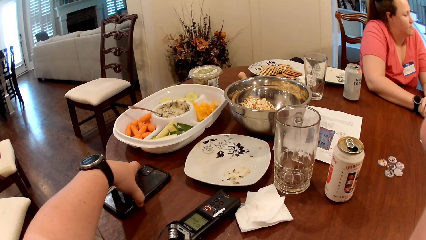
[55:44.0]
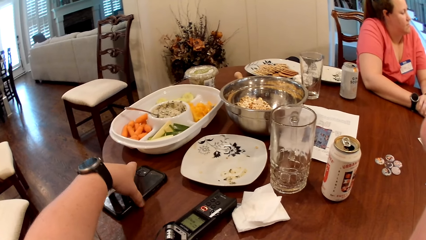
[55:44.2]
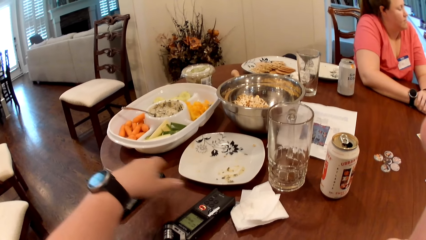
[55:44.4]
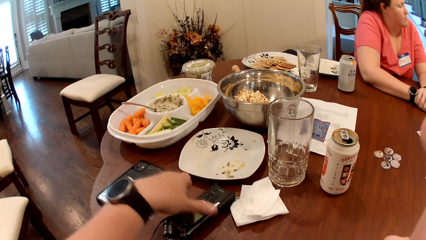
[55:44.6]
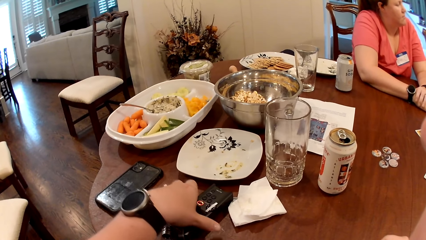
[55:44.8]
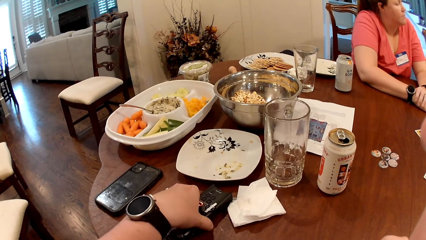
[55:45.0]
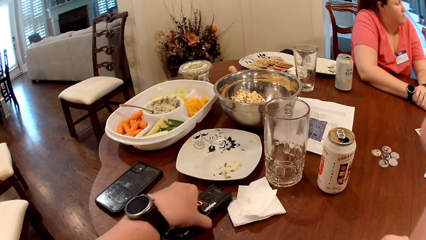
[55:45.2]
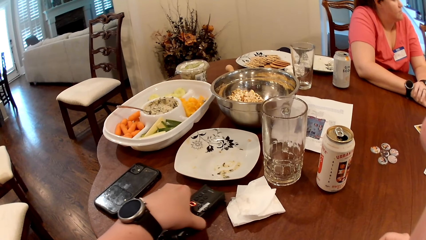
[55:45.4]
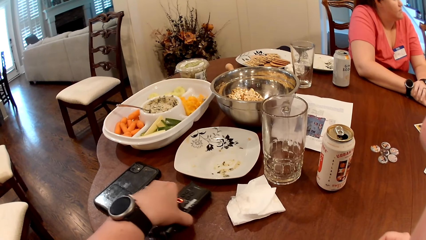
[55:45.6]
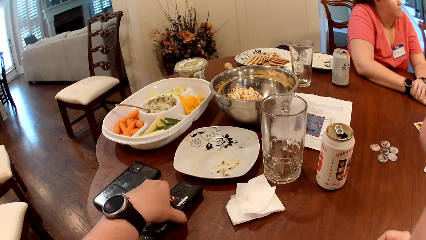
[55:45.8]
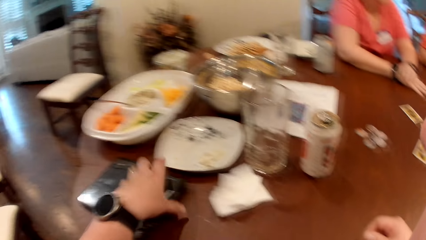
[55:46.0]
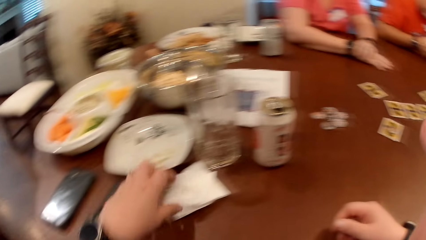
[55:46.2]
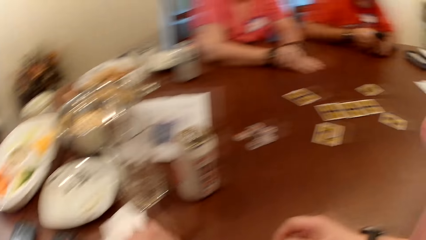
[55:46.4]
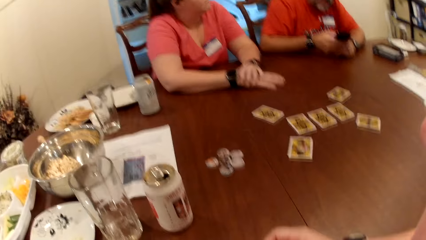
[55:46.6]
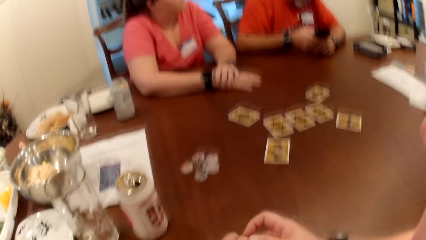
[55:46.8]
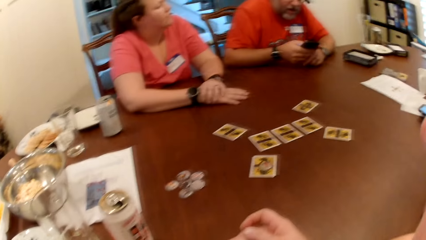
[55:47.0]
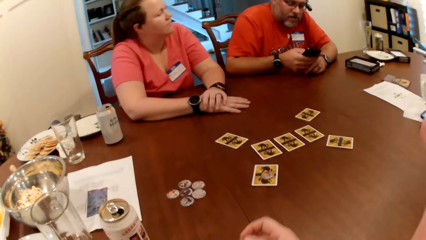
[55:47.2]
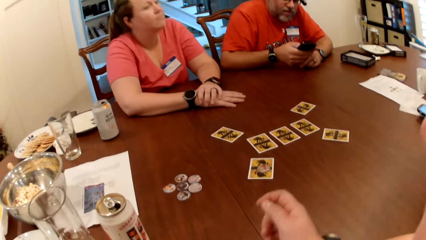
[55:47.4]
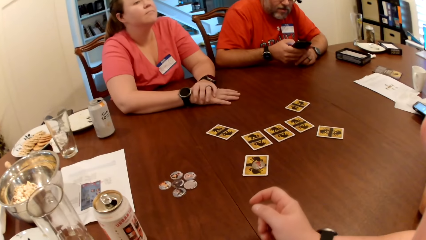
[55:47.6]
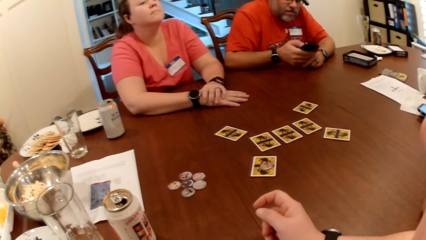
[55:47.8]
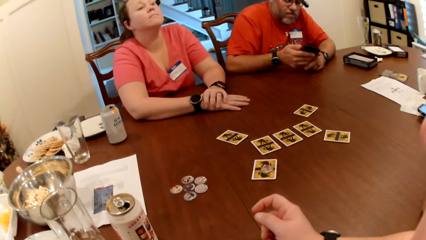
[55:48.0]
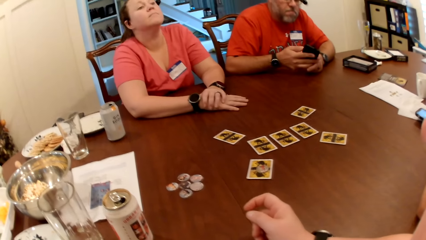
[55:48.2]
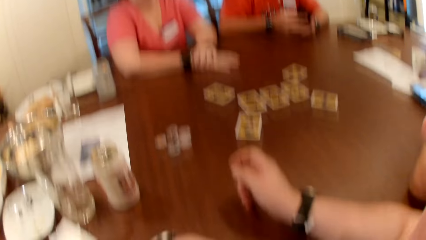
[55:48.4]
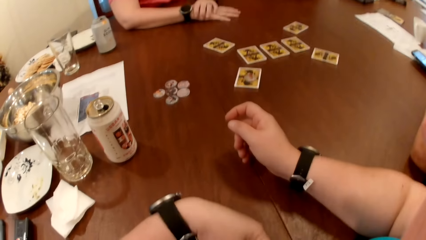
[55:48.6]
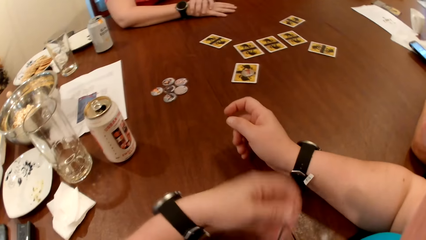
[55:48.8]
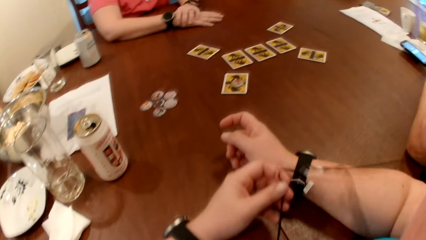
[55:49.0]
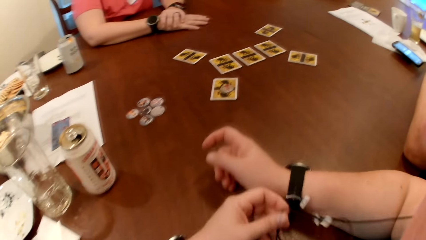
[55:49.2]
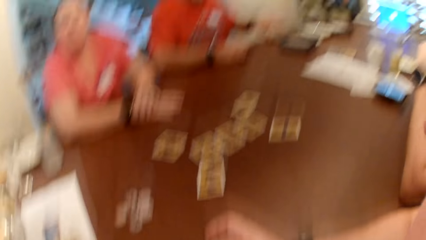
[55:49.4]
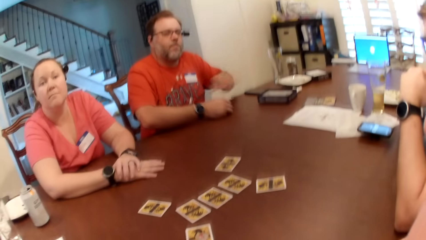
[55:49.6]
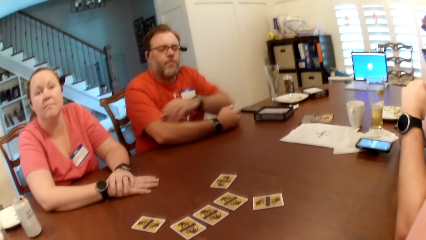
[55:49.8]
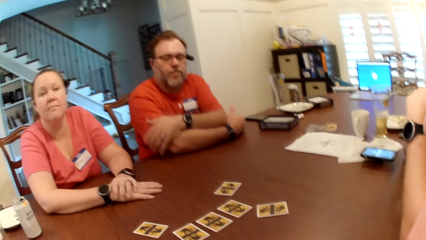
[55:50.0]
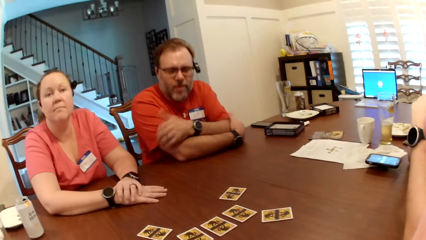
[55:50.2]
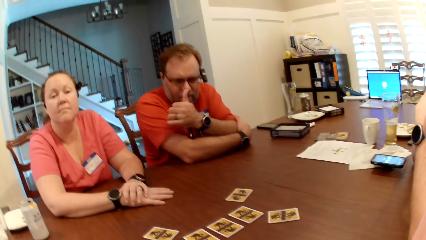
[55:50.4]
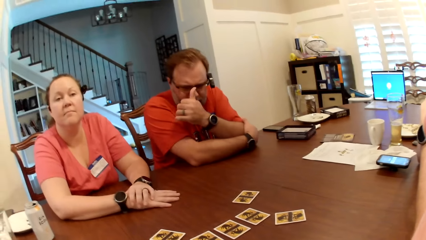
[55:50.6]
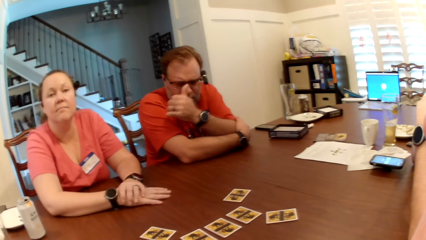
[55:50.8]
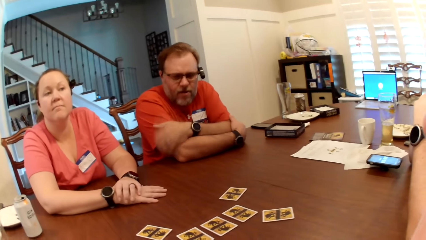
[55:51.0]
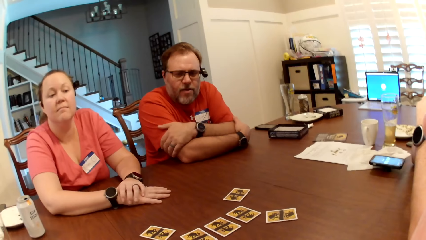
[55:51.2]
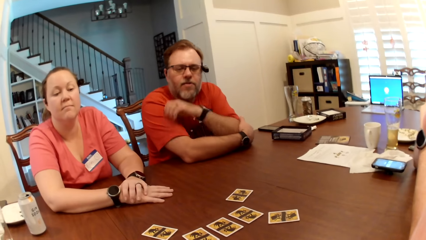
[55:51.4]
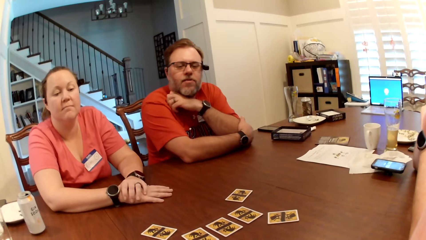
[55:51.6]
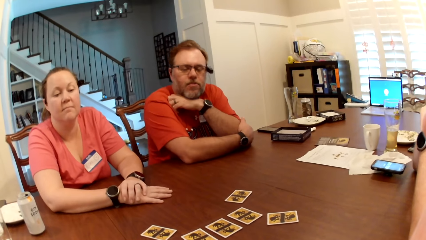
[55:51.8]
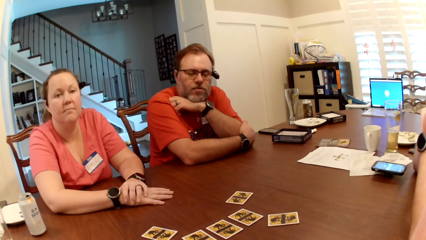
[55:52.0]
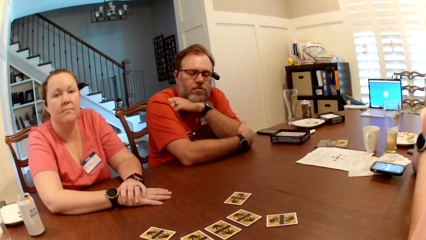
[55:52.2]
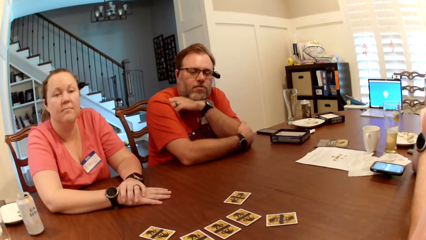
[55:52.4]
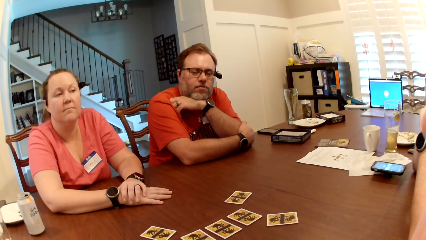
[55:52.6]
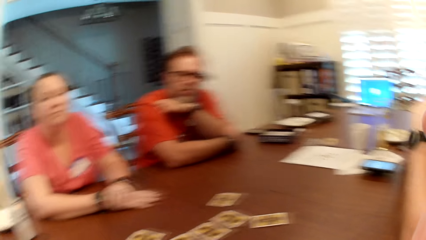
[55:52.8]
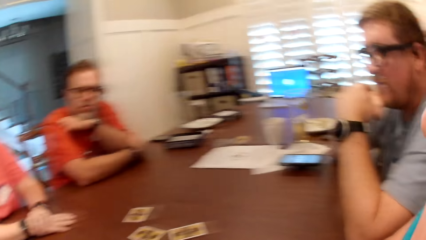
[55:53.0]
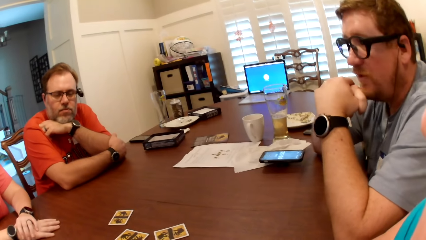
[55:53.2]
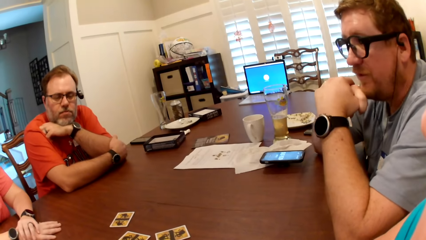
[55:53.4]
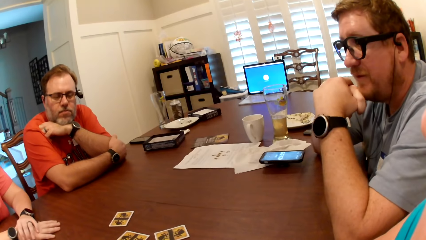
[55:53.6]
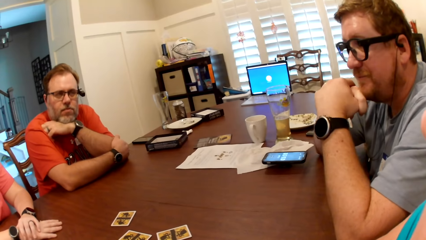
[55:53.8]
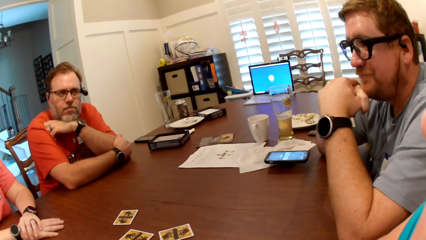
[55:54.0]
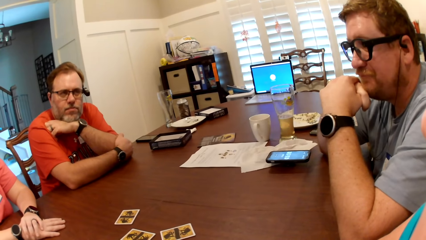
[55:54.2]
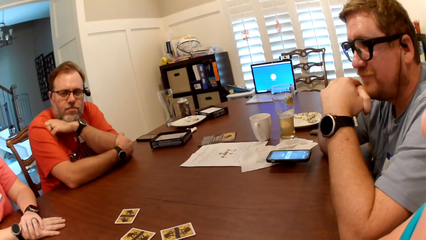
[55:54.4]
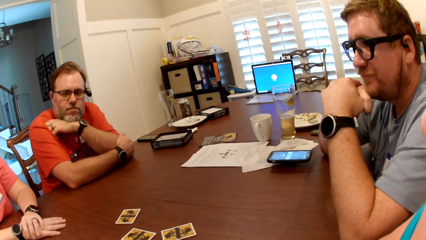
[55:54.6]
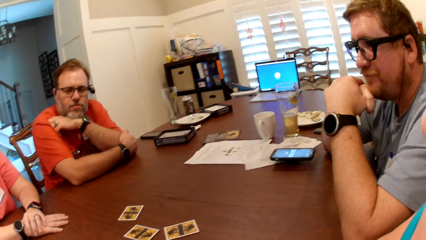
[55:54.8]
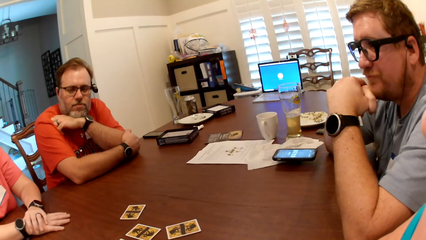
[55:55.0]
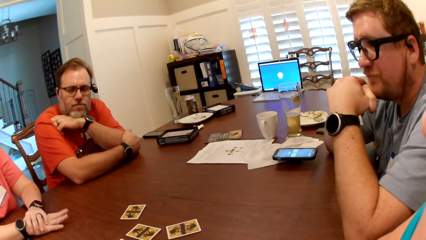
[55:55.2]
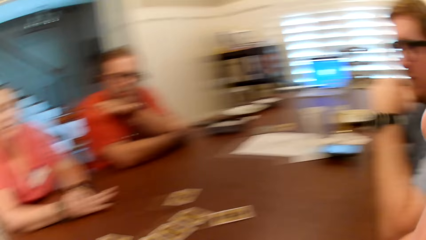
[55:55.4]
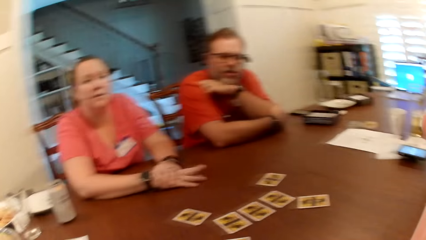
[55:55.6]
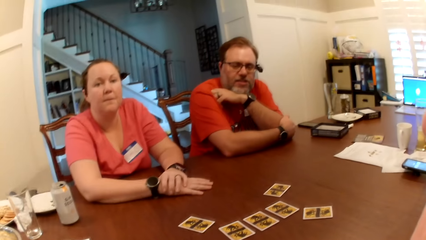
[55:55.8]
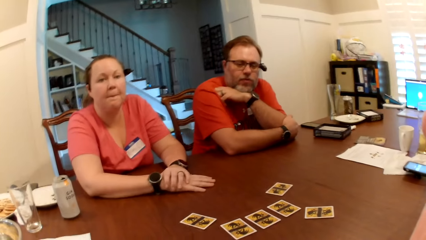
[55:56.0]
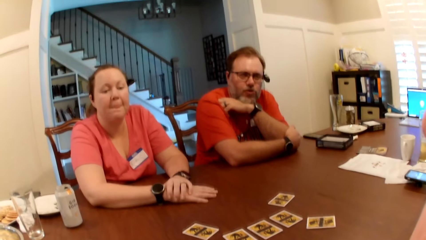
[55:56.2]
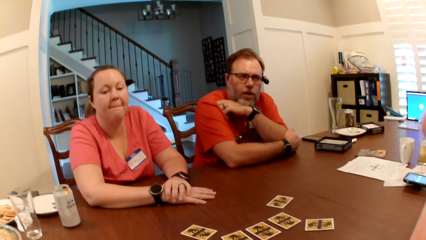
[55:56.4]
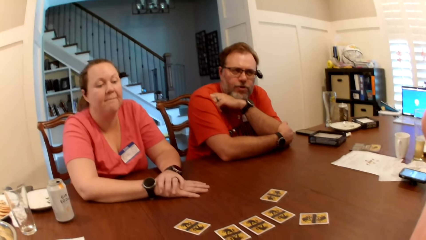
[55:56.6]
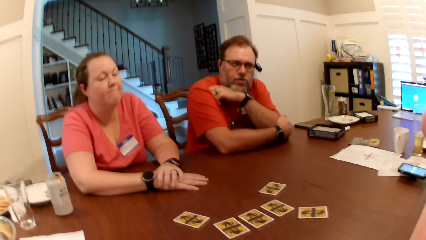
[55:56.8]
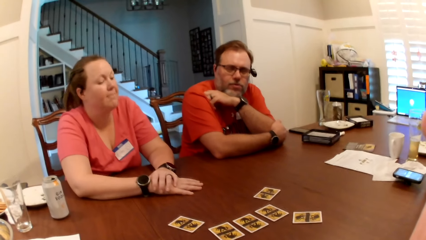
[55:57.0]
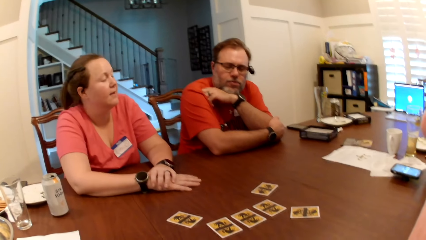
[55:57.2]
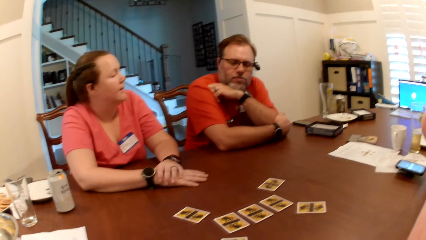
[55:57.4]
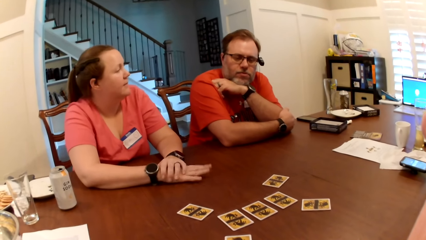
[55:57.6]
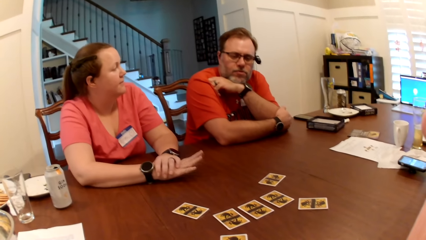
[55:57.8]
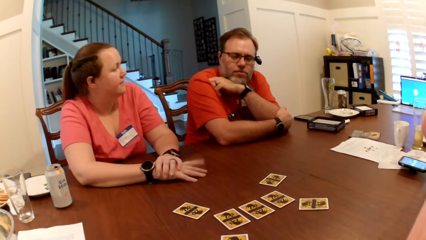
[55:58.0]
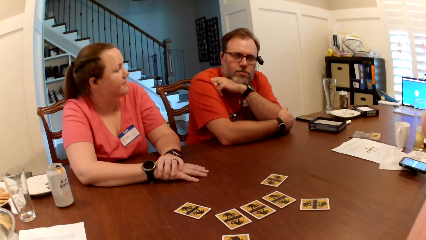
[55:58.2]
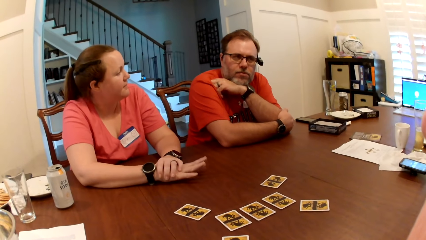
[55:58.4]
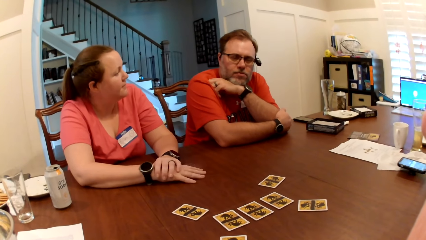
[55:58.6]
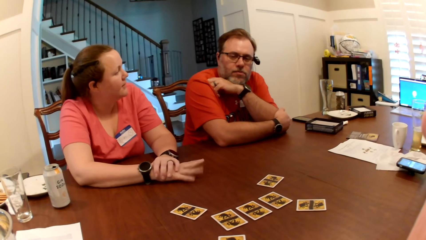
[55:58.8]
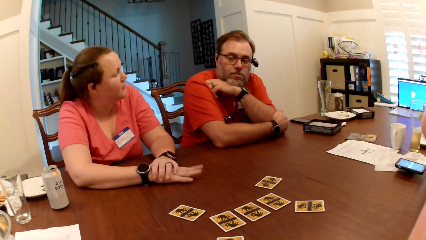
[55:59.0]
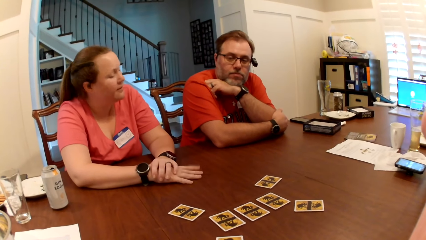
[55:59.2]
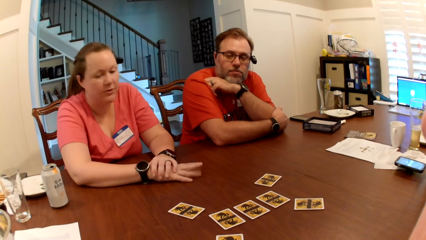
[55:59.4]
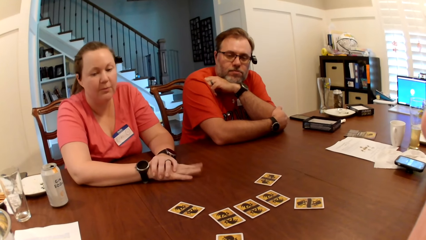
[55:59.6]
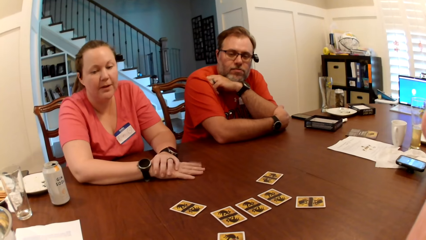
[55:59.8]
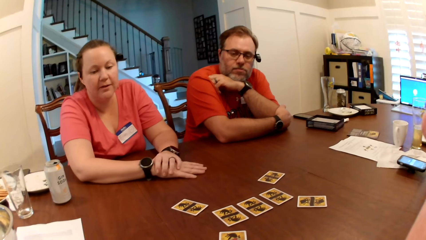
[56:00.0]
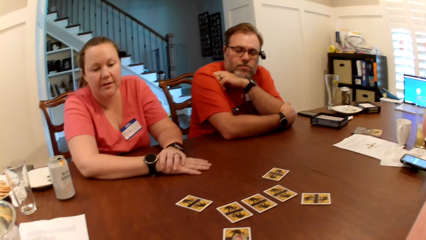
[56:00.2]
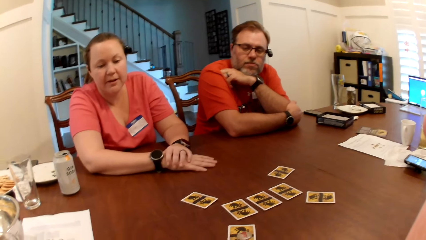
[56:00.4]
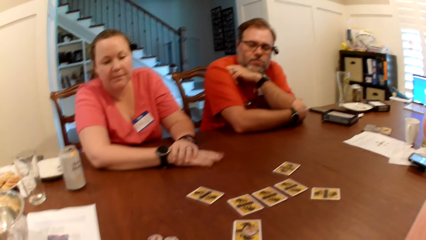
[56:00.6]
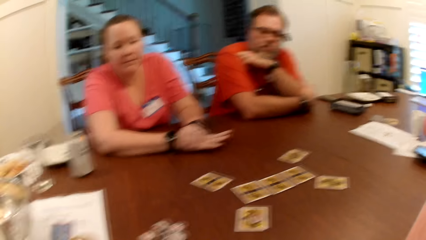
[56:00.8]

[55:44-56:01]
The camera wearer shifts an audio recorder slightly on the table with her left hand. The first man converses with the camera wearer, the other man and the woman. The camera wearer pauses. She dangles an earpiece wire with her left hand. The first man talks to colleagues. He adjusts a pair of glasses on a face with his right hand. The other man converses with the camera wearer, the first man and the woman. The woman taps the table with her right hand. The first man talks to colleagues. The woman talks to colleagues.
